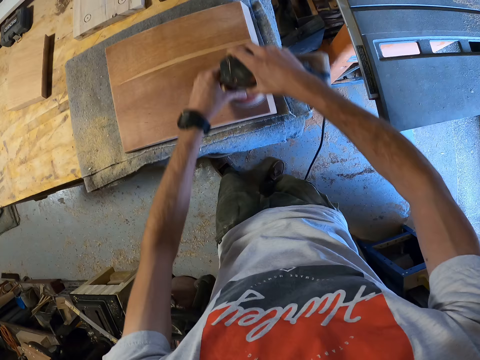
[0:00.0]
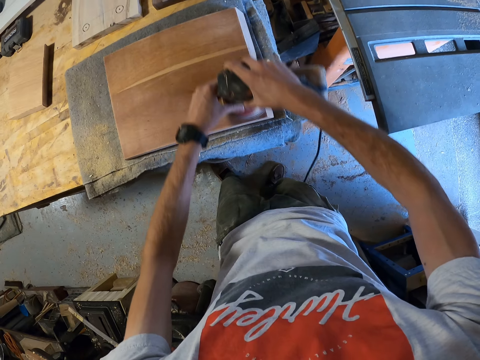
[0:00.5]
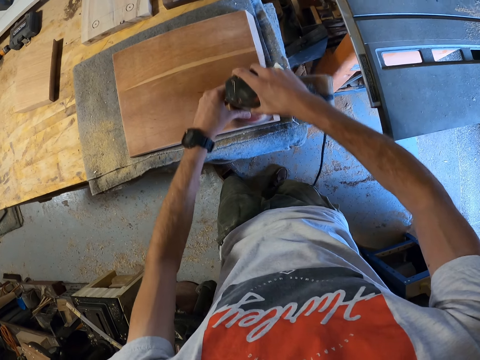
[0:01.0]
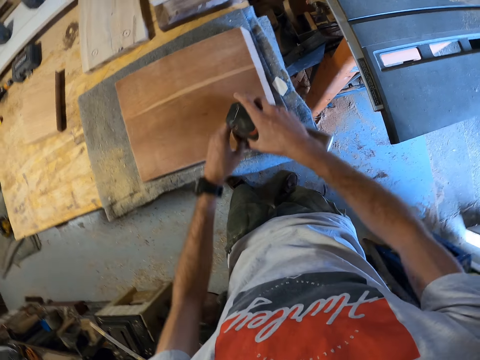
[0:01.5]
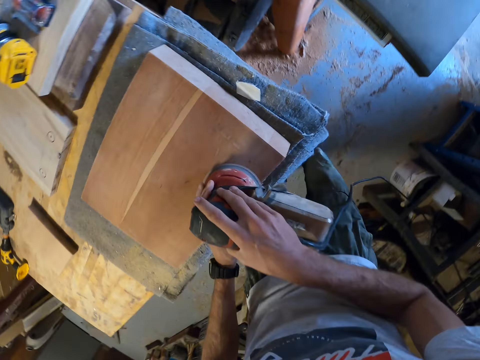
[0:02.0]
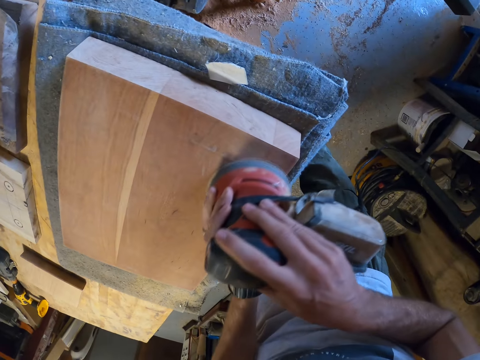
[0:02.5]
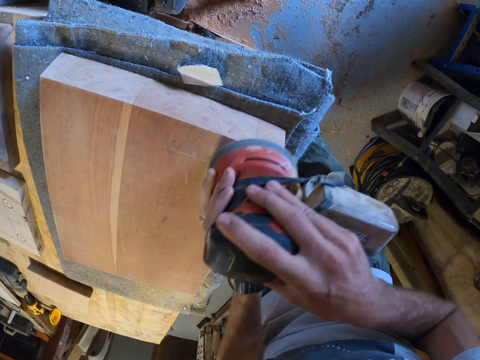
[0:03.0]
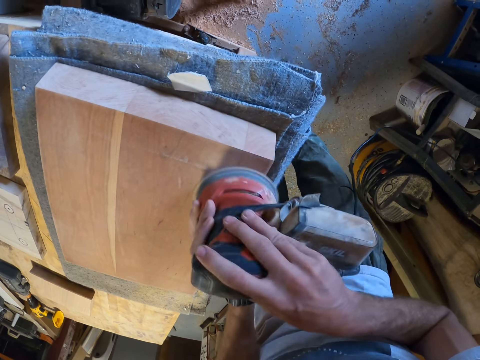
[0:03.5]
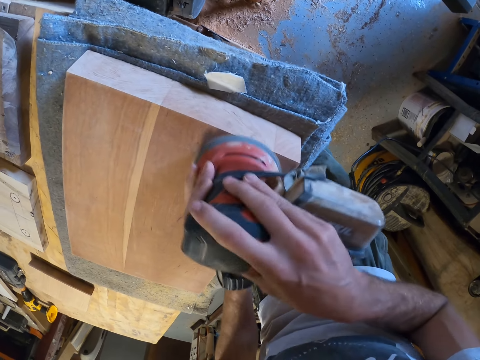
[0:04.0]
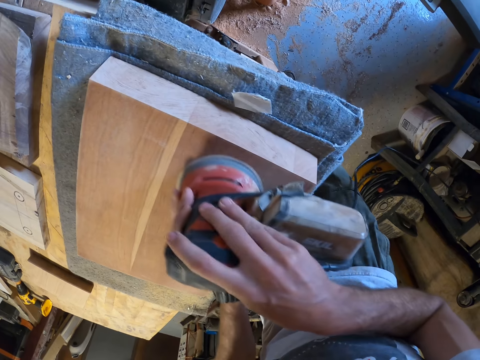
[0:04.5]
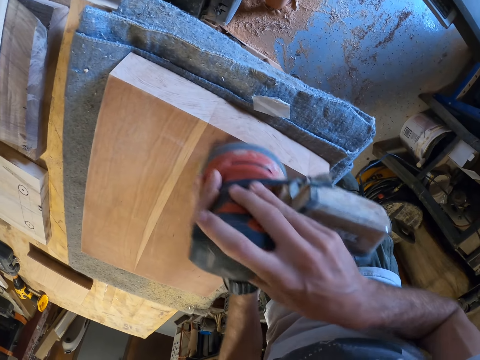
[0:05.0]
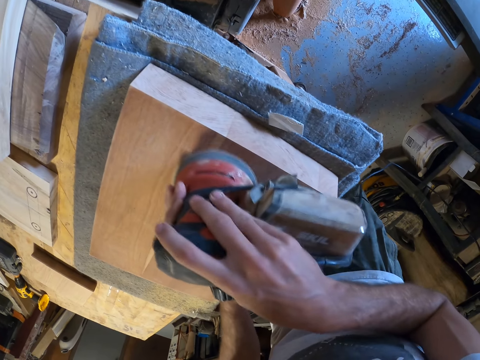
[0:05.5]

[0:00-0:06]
The camera wearer sands a plank of wood on a cloth on a workbench with an electric sander in both of his hands. He holds the smoothing machine.

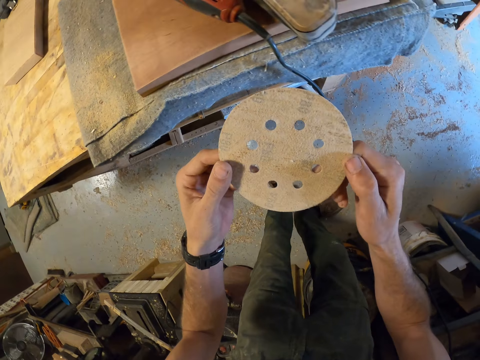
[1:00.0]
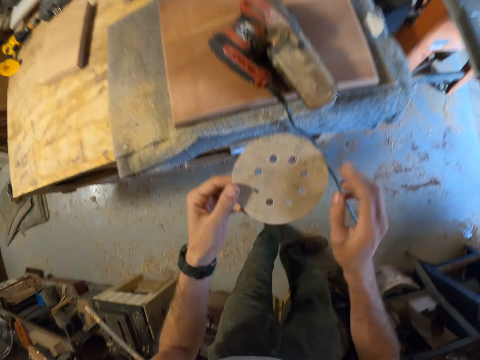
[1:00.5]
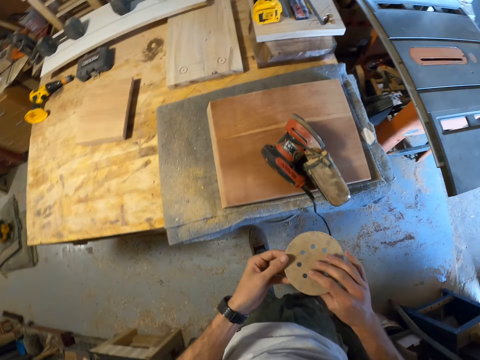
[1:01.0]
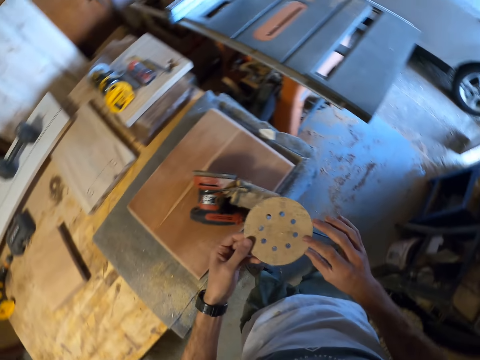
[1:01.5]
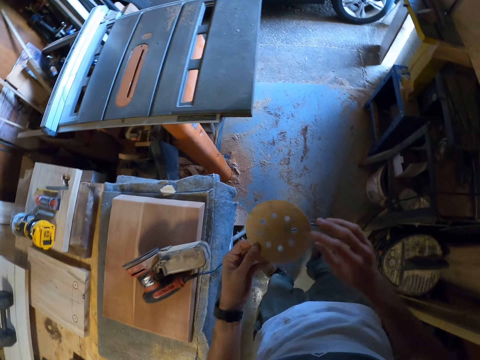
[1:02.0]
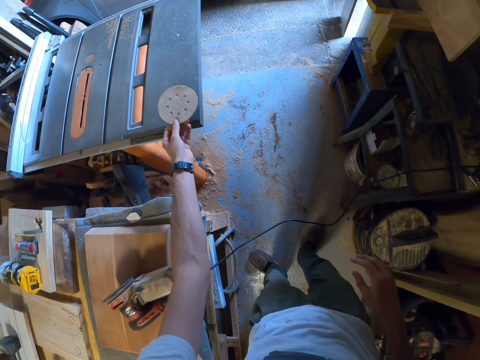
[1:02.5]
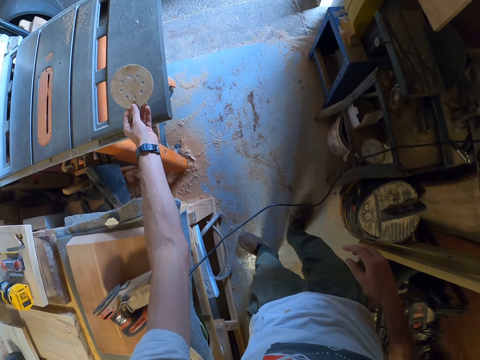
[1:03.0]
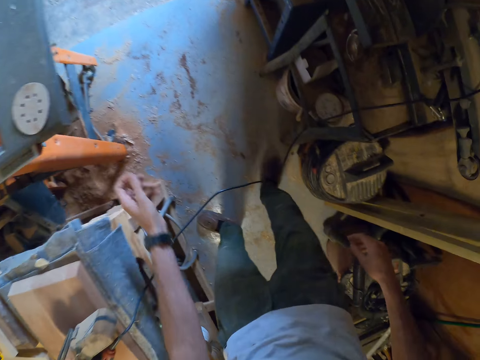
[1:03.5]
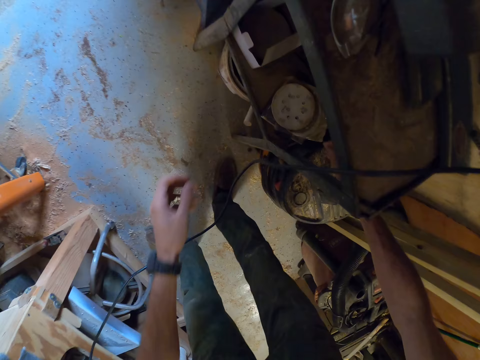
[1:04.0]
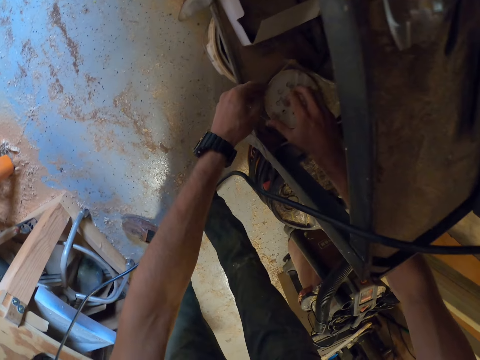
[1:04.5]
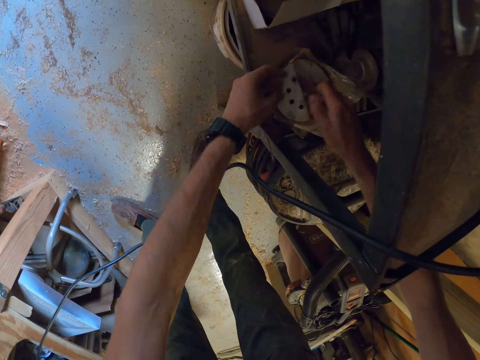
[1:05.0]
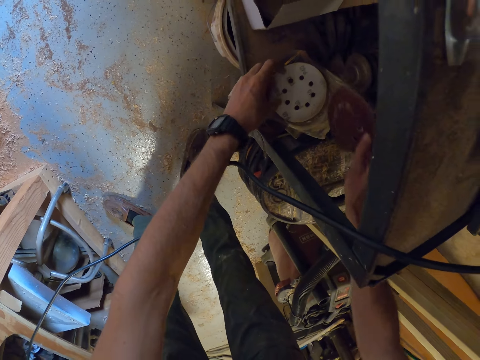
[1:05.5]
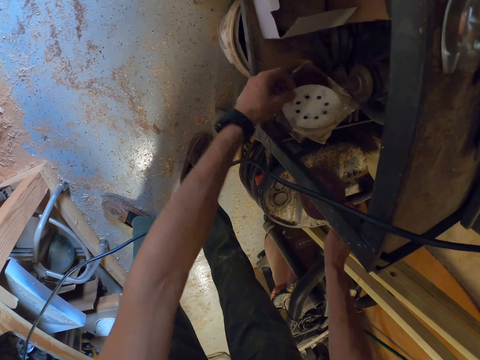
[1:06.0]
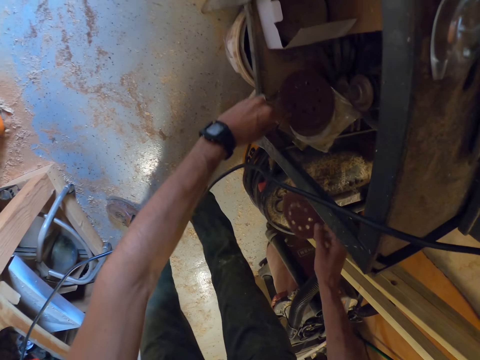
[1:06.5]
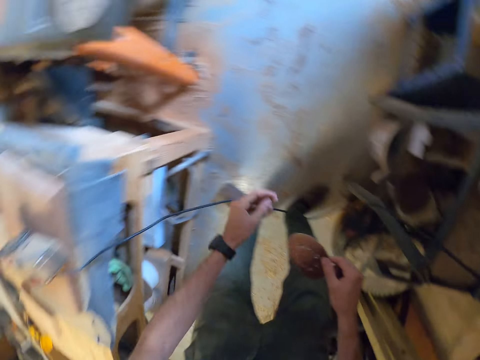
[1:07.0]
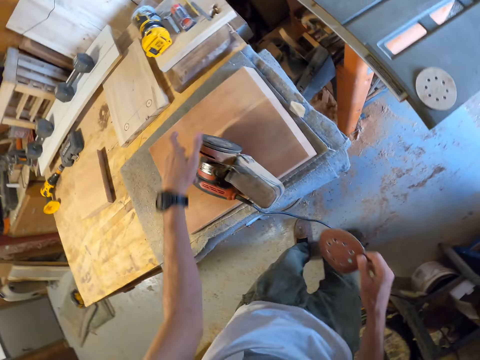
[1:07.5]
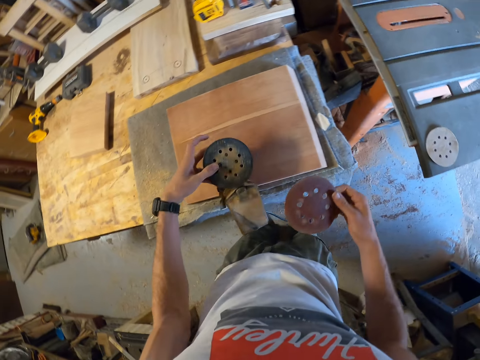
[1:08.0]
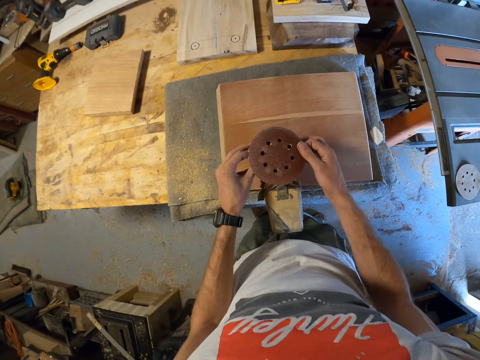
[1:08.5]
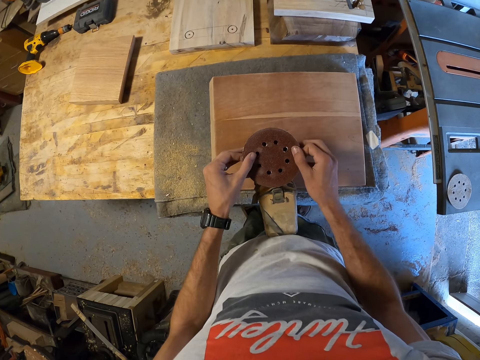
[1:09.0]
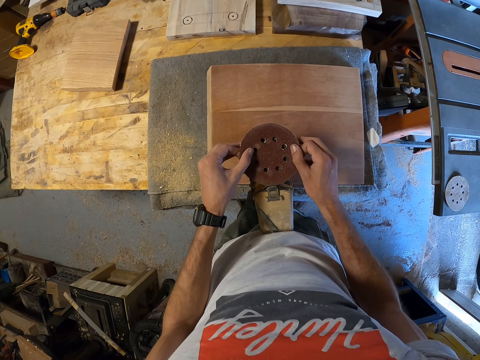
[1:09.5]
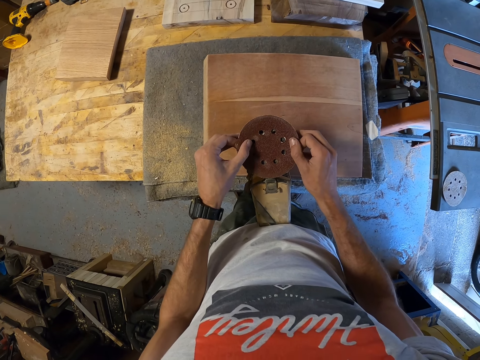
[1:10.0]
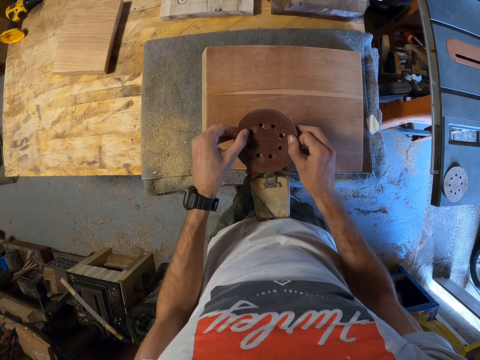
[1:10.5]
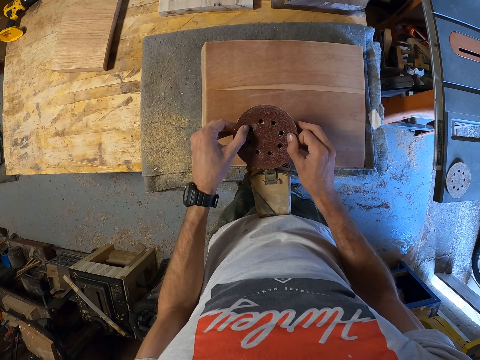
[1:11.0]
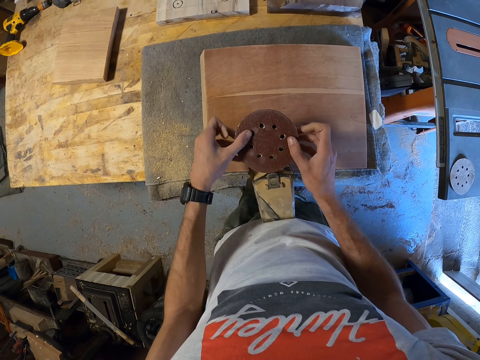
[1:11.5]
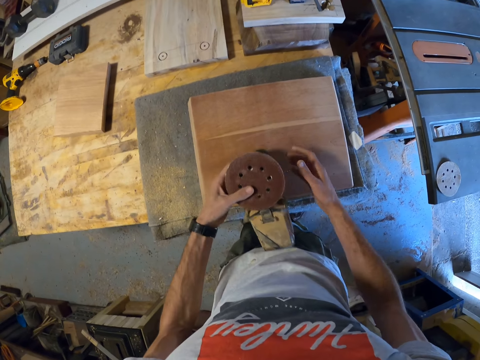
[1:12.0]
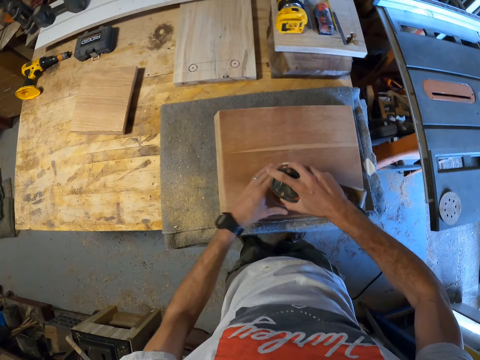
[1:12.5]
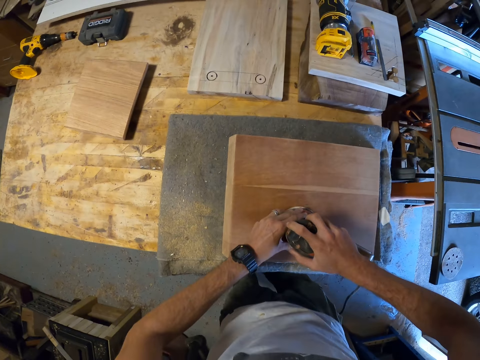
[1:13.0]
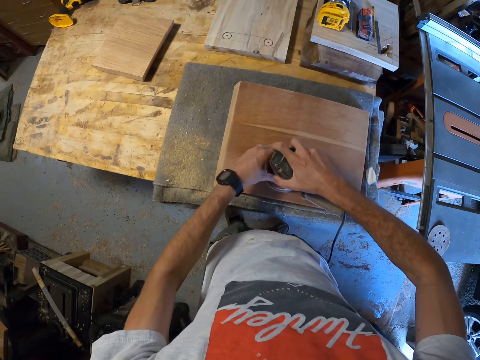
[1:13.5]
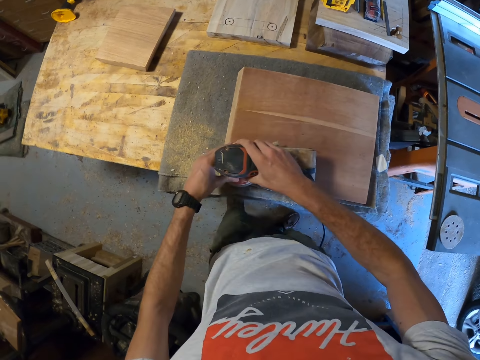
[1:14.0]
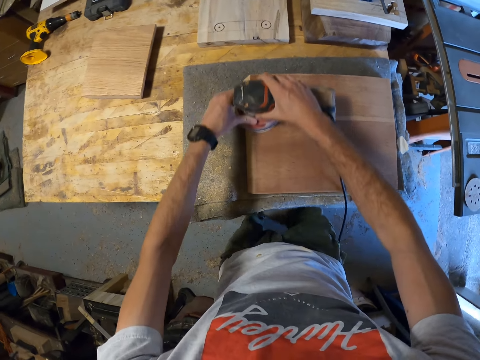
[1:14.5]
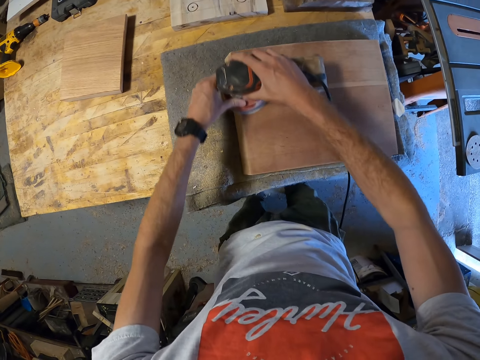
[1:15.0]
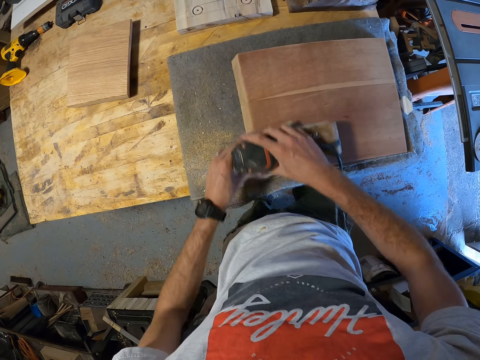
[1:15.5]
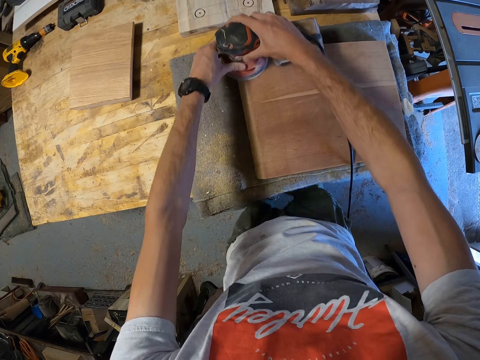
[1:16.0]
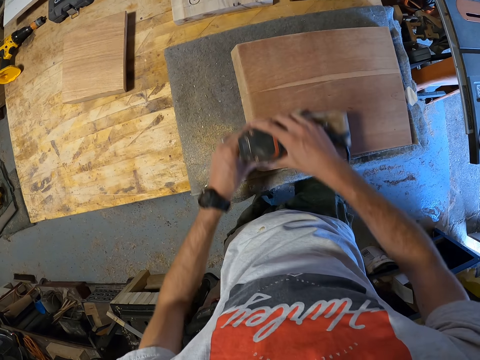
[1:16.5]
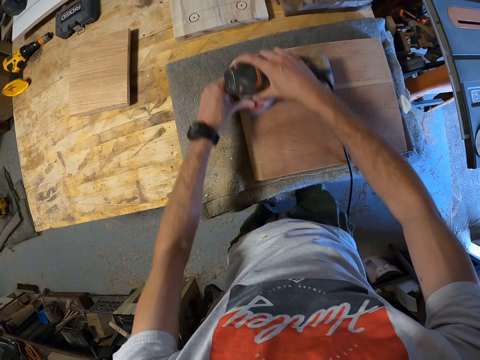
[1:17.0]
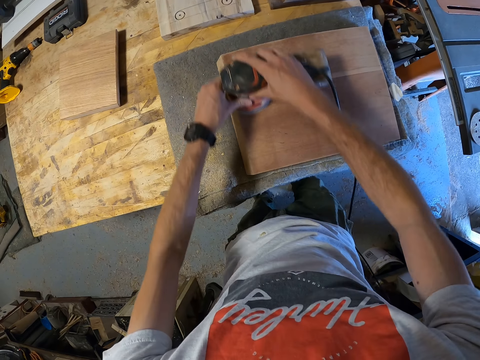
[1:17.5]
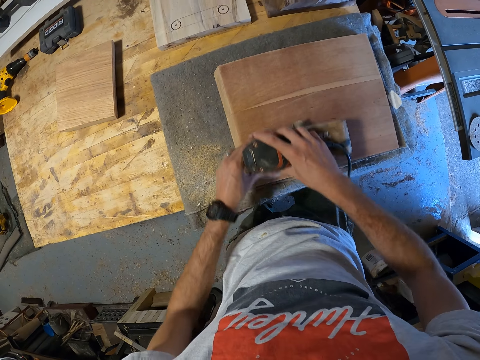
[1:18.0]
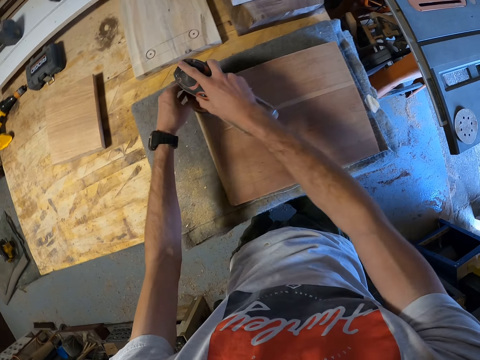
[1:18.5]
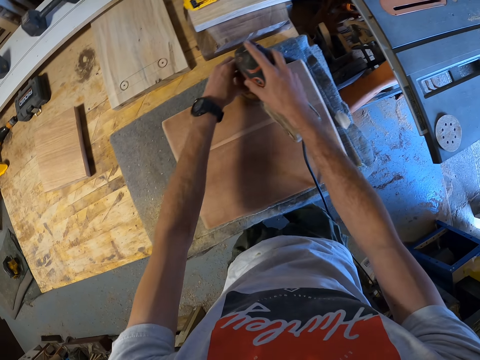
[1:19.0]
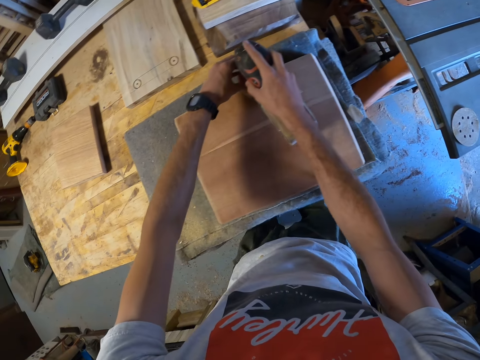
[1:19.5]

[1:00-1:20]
The camera wearer turns the sandpaper. He places the second sanding disc on another workbench with his left hand. He picks up another sanding disc from a two-tier table with his right hand. He flips over another sanding disc on the two-tier table with his left hand. He holds the sandpaper. He turns over the electric sander on the plank of wood on the cloth on the first workbench with his left hand. He holds the smoothing machine. He places the third sanding disc on the electric sander with both of his hands. He turns over the electric sander on the first workbench with both of his hands. He sands the plank of wood on the cloth on the first workbench with the electric sander in both of his hands. He holds the smoothing machine with his hands.
